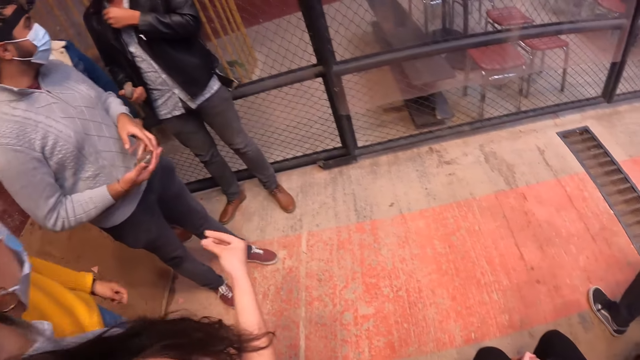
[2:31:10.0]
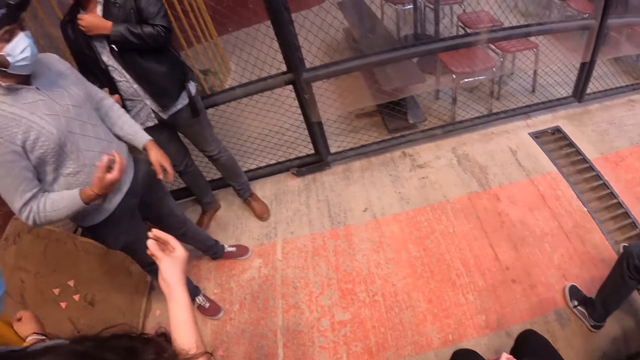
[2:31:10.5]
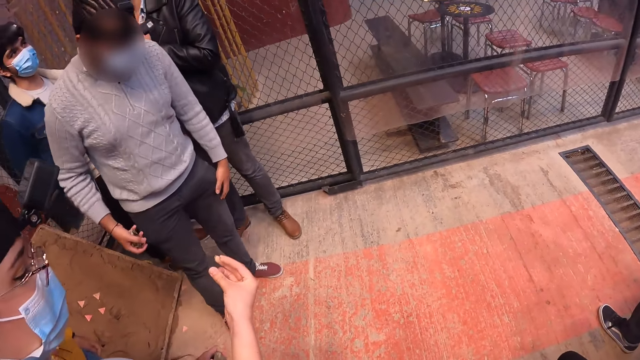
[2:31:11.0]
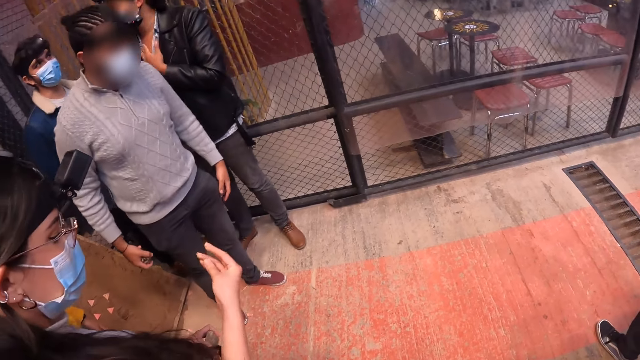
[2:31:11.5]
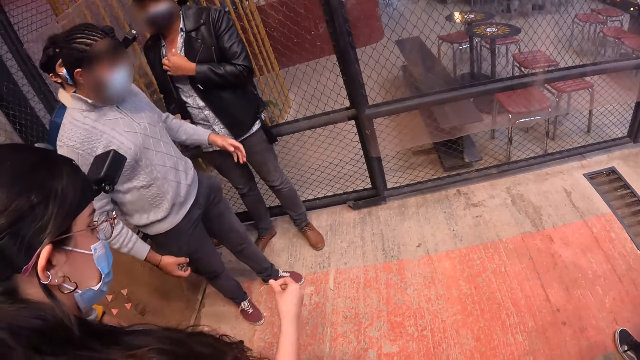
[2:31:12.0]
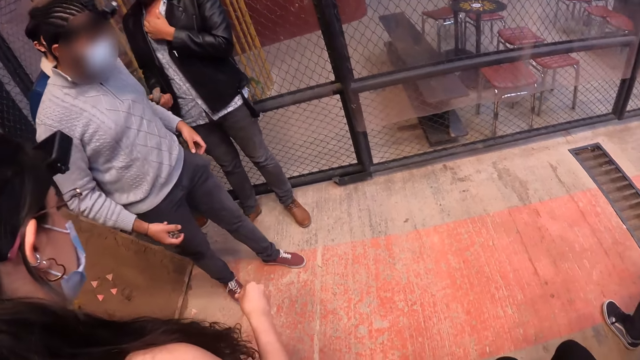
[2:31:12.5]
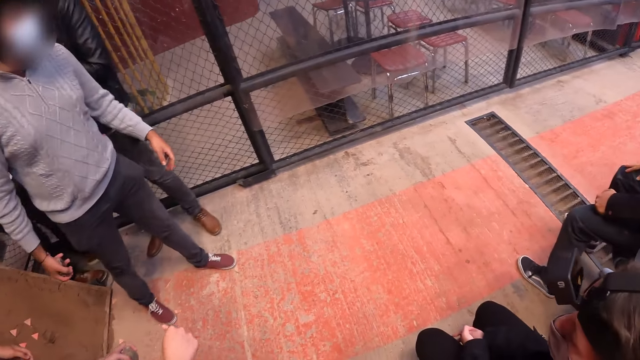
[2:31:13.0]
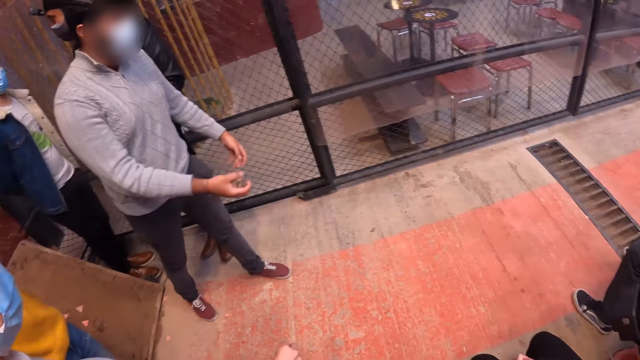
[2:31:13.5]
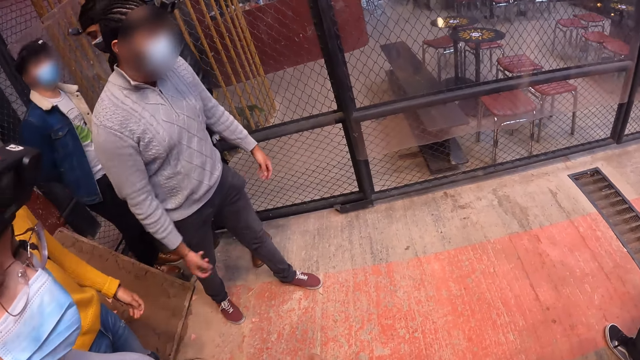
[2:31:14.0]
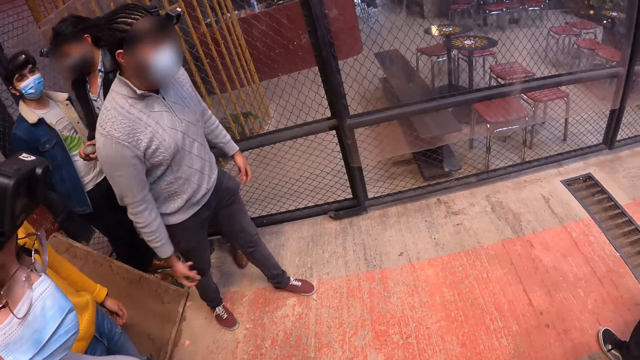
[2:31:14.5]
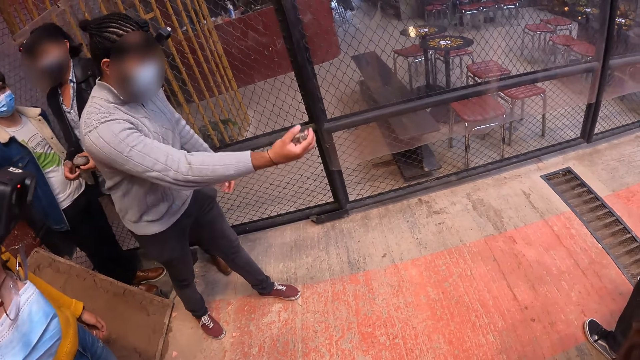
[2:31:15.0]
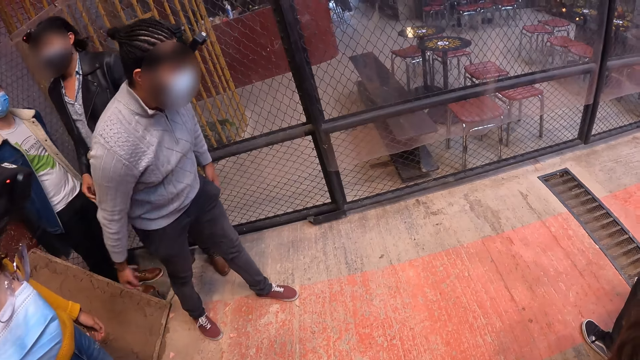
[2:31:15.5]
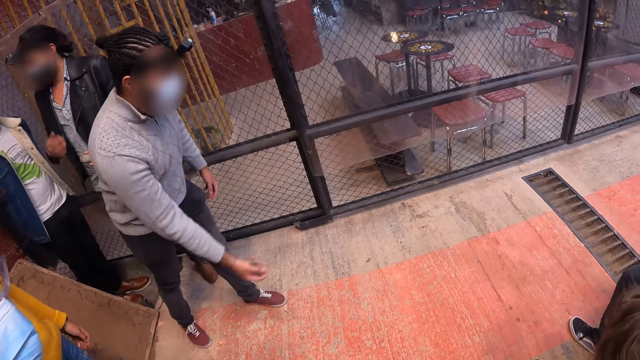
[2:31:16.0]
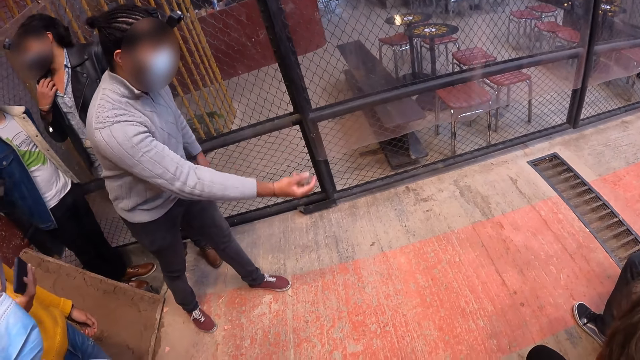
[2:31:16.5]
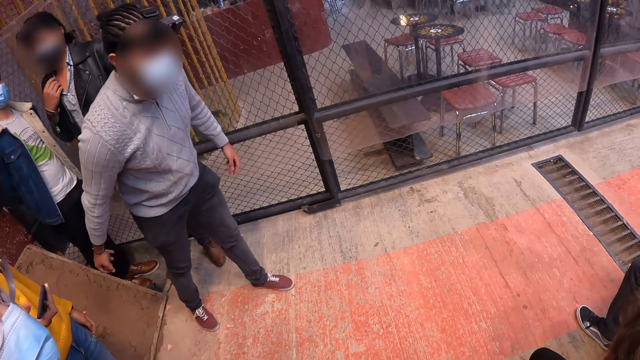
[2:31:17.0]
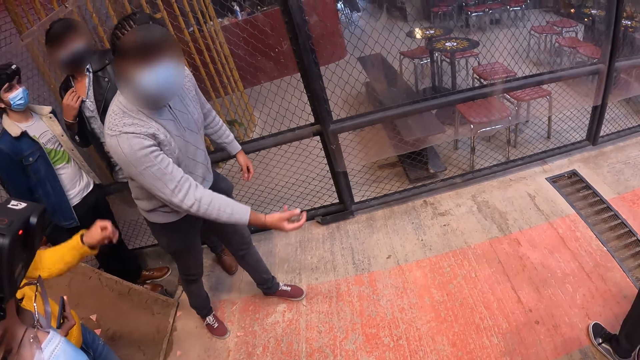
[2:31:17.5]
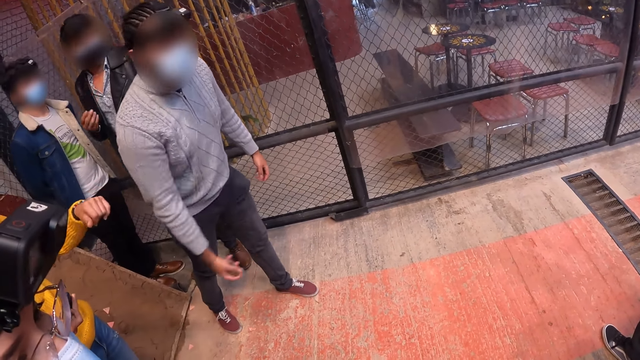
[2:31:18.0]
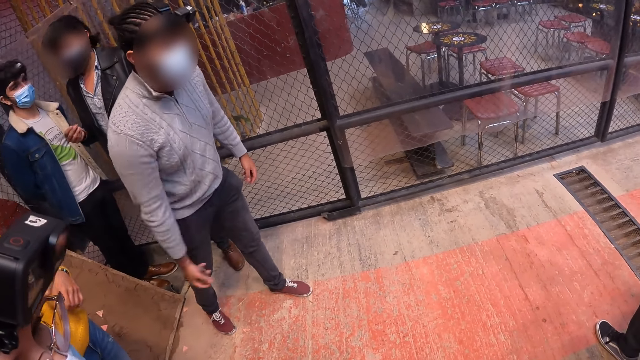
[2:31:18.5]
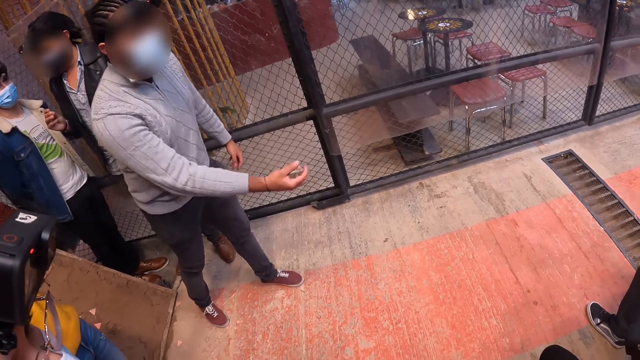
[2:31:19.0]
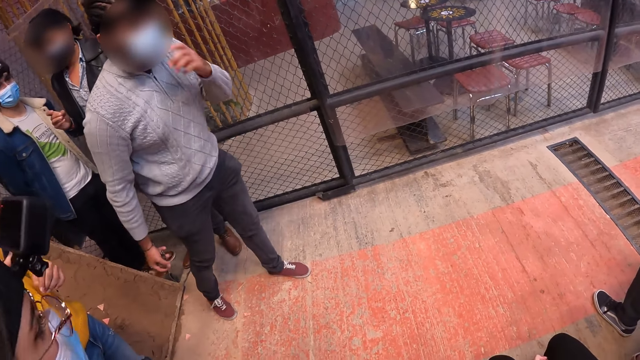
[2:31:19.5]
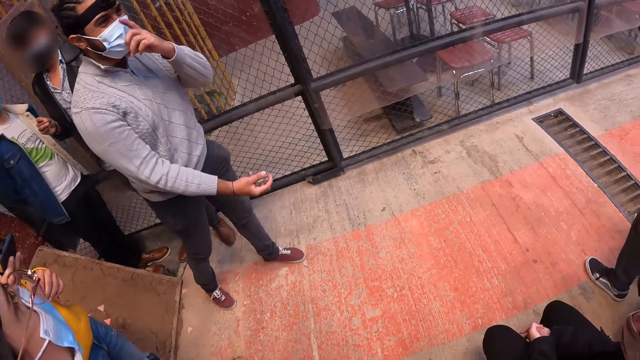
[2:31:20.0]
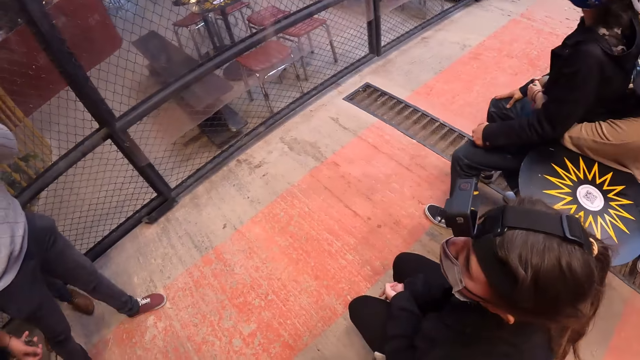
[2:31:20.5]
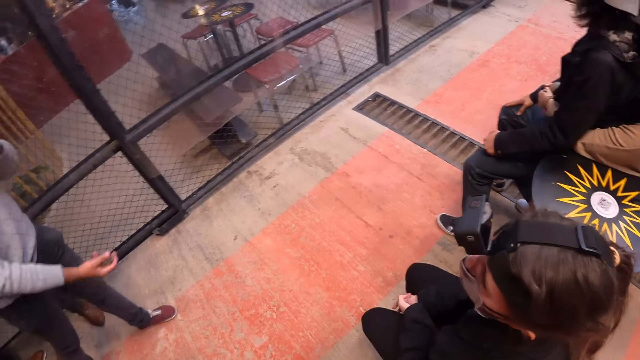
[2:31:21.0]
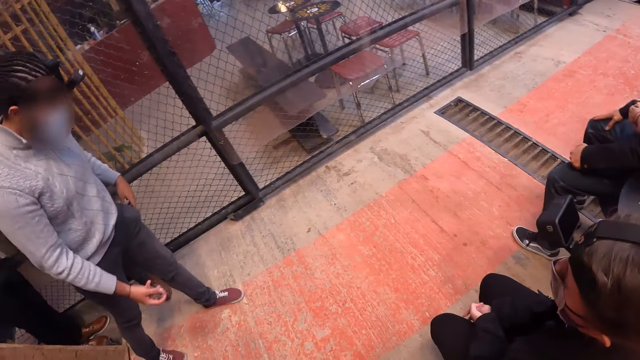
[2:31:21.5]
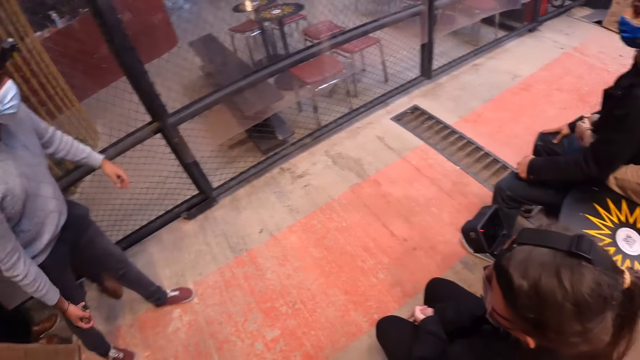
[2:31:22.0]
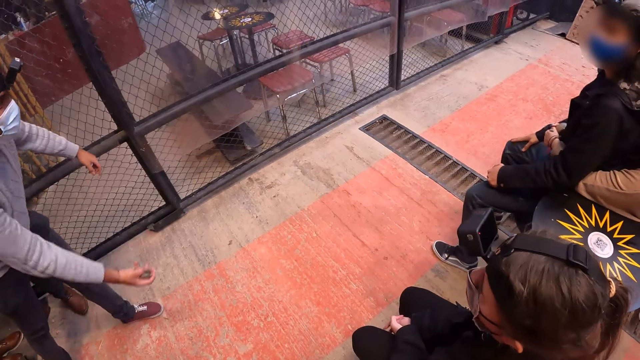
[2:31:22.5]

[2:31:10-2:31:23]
The camera wearer looks around the room. The man swings his right hand. The man holds something. The camera wearer throws the stone. They look at the man. They look around the room.

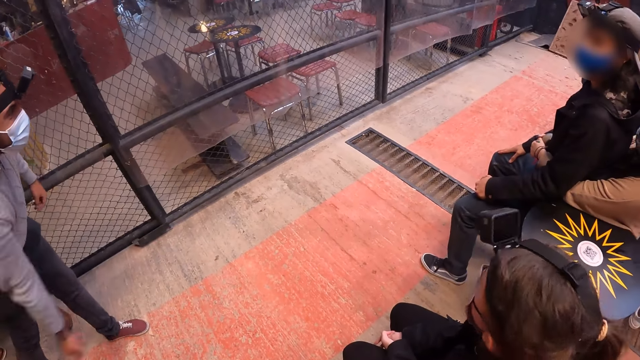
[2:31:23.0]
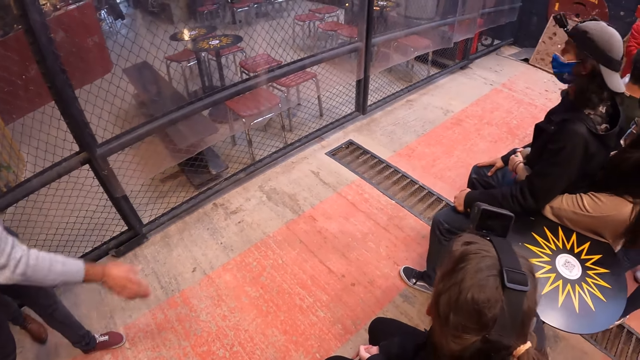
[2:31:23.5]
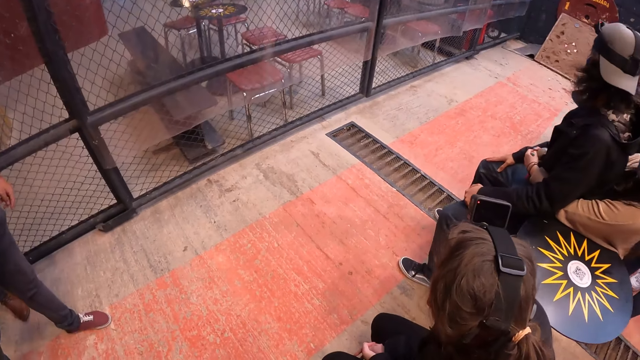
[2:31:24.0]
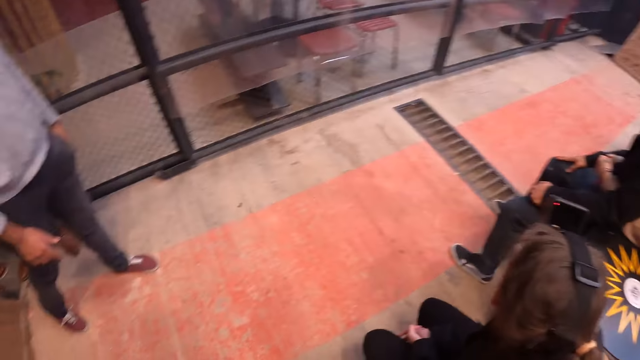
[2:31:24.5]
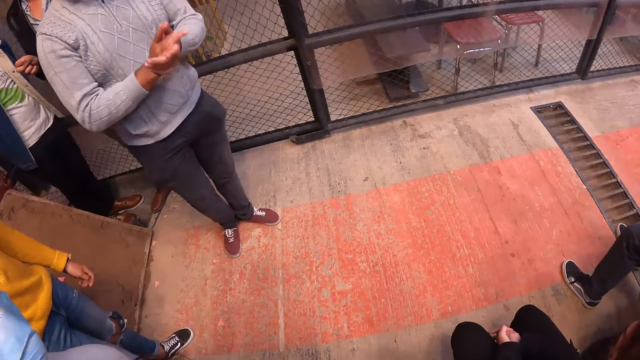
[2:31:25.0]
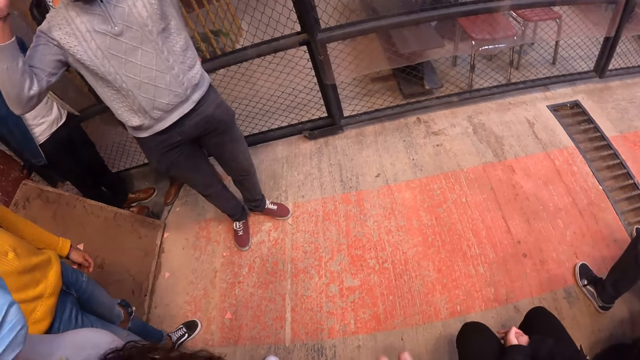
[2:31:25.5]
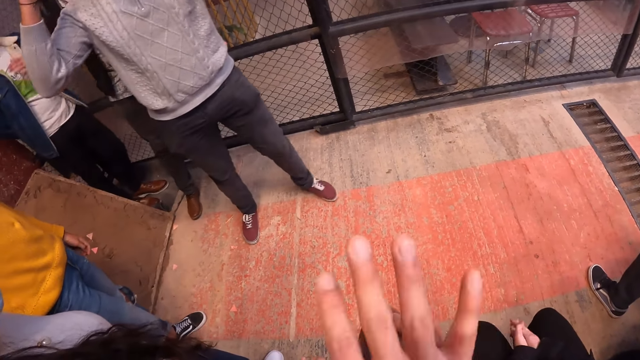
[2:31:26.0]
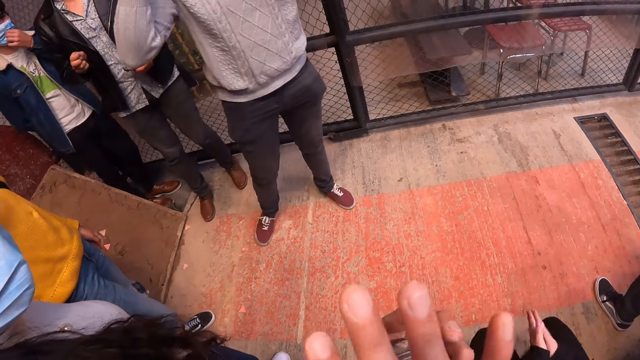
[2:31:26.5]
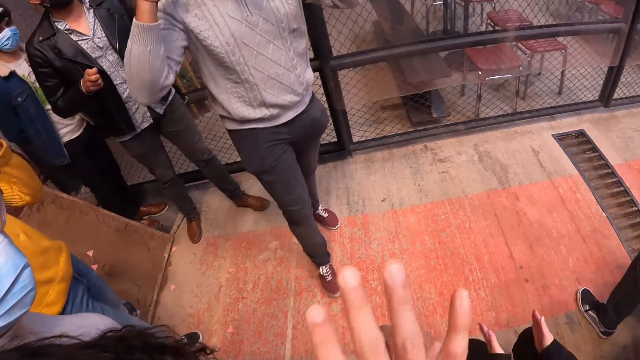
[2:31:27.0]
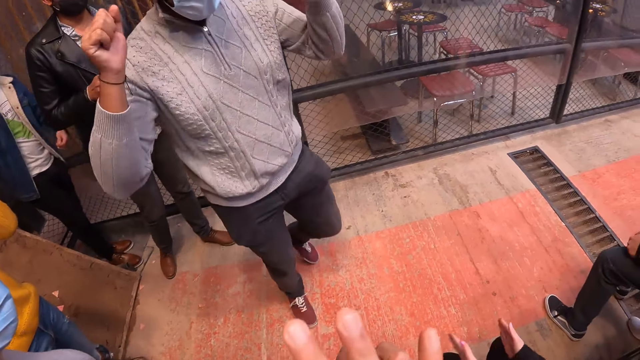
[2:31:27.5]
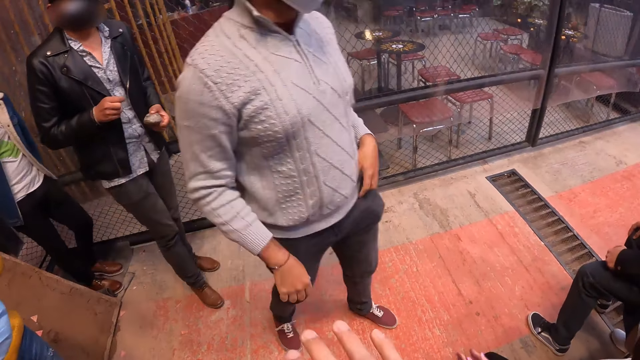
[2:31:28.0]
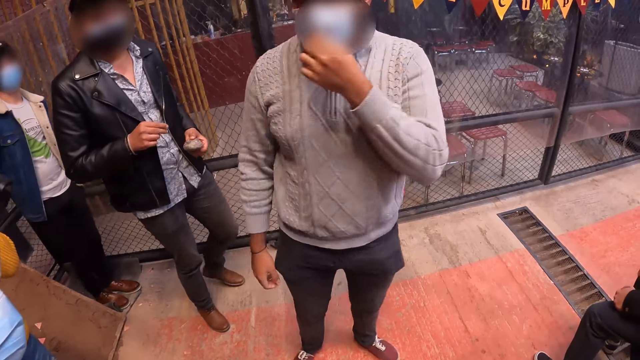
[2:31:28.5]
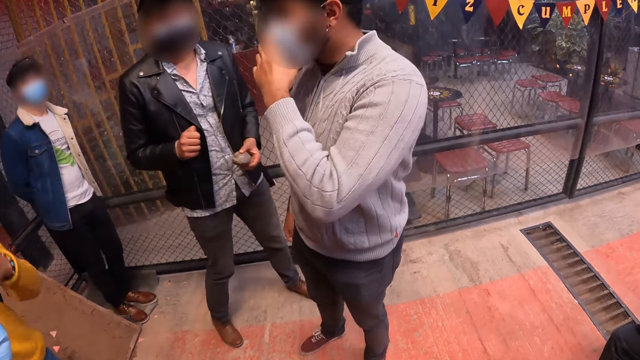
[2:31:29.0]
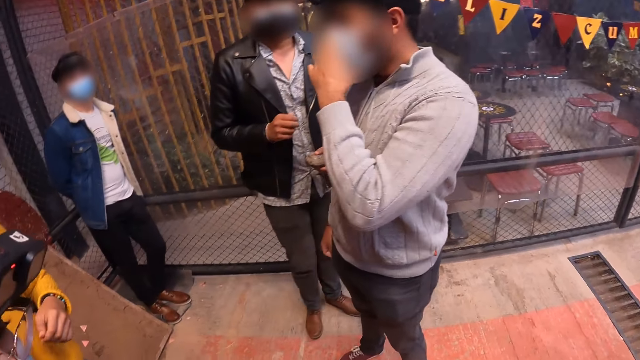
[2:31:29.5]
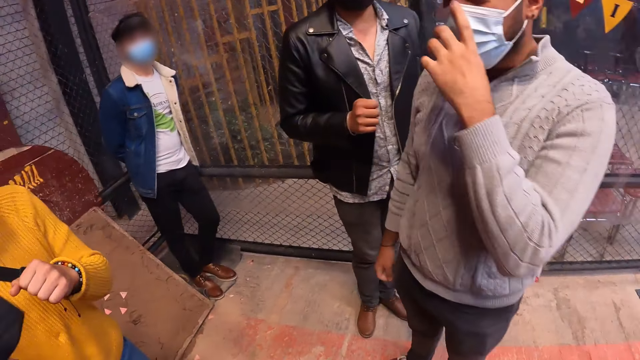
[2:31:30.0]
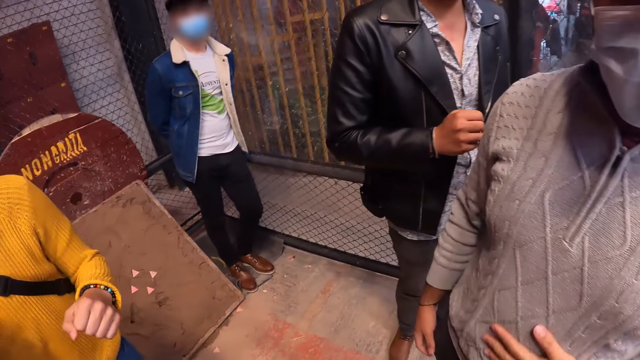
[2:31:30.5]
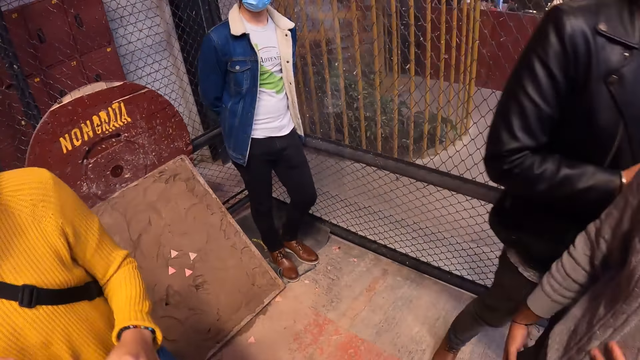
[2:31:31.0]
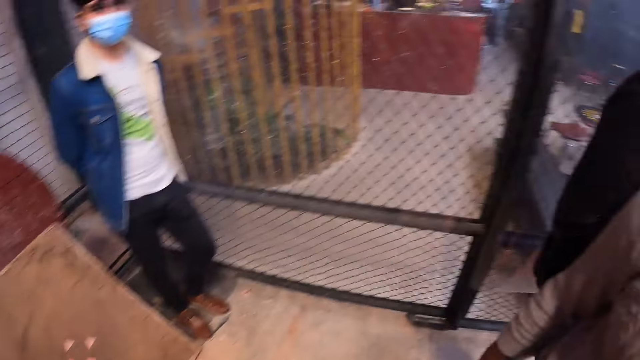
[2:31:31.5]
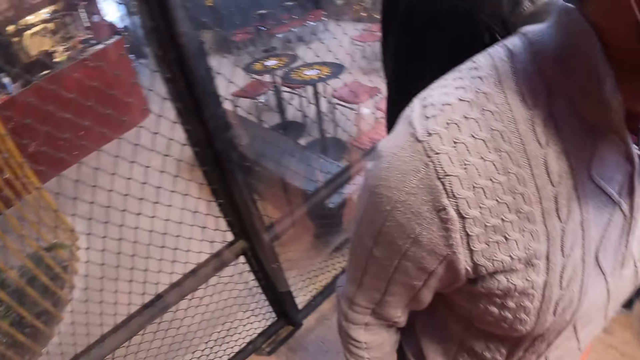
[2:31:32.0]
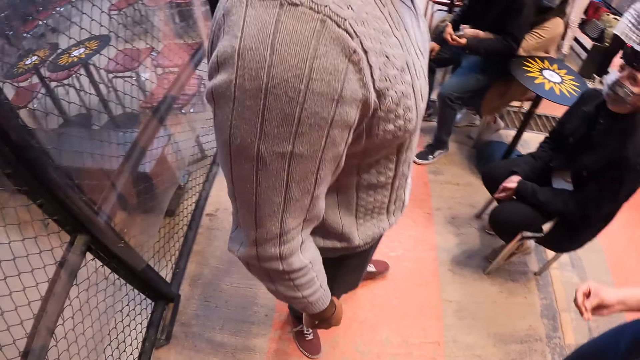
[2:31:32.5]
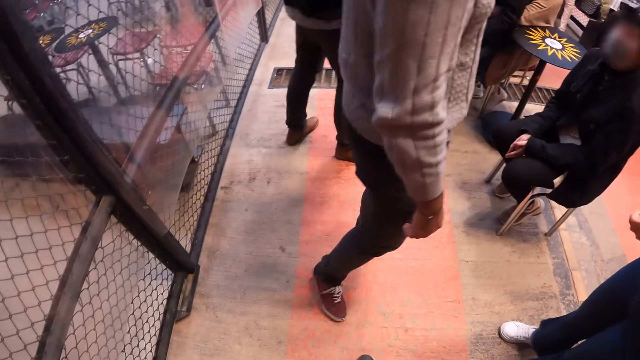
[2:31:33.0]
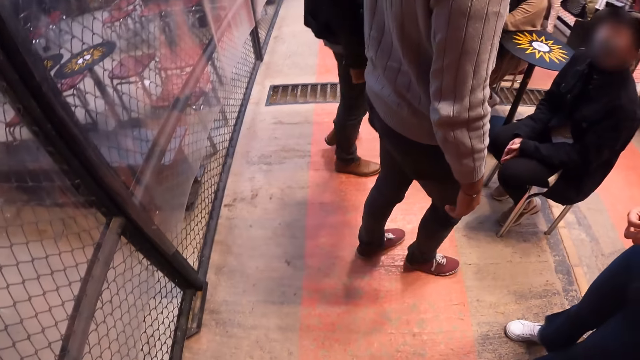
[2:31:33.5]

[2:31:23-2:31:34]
The man throws the metal disc on the tejo board with his right hand. The camera wearer looks at the board. They look at the man. They clap for the man. They look at the man. They walk around the room. They look around the room.
